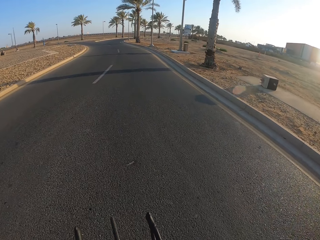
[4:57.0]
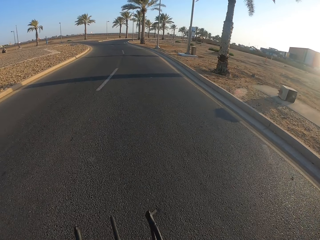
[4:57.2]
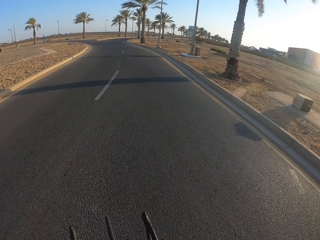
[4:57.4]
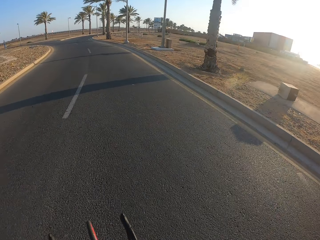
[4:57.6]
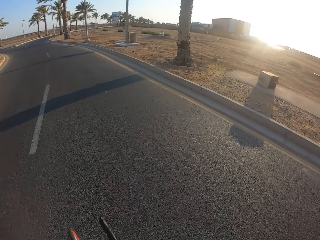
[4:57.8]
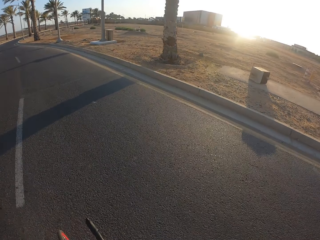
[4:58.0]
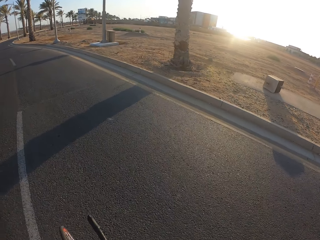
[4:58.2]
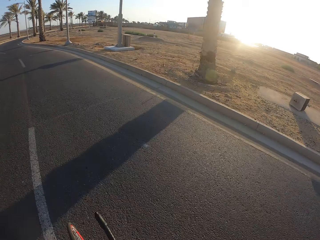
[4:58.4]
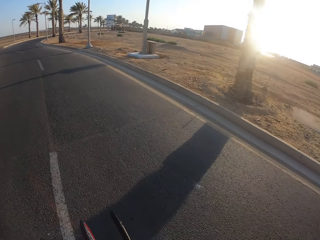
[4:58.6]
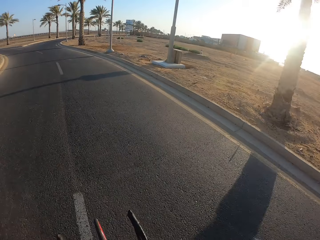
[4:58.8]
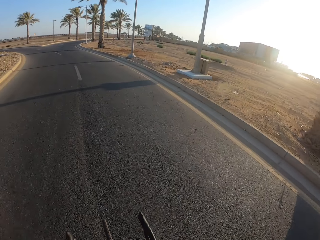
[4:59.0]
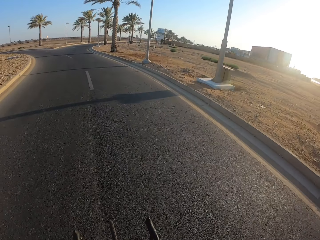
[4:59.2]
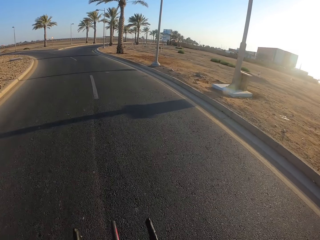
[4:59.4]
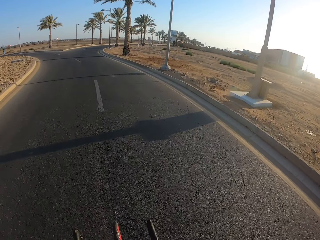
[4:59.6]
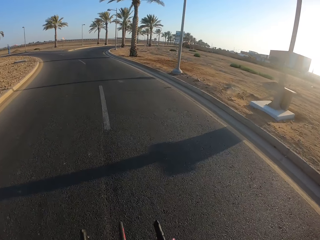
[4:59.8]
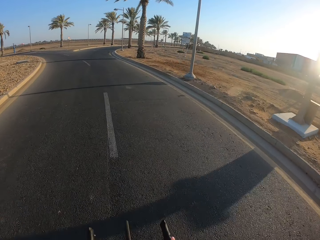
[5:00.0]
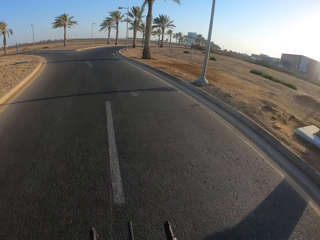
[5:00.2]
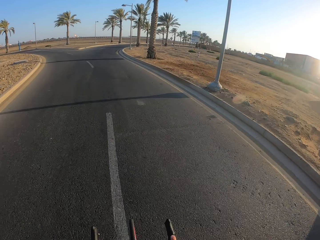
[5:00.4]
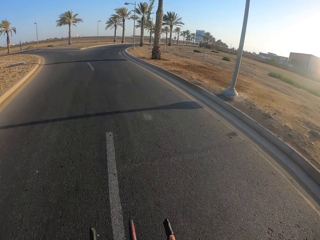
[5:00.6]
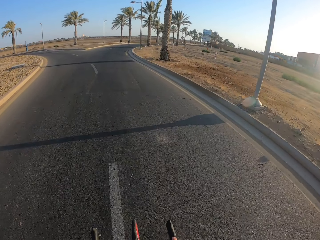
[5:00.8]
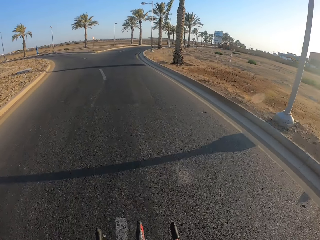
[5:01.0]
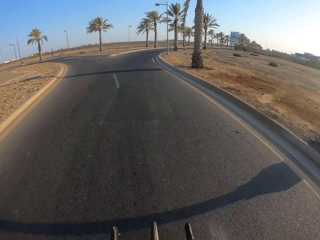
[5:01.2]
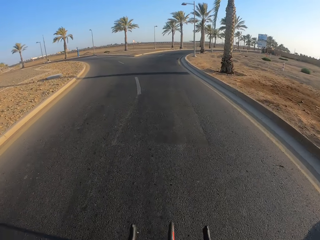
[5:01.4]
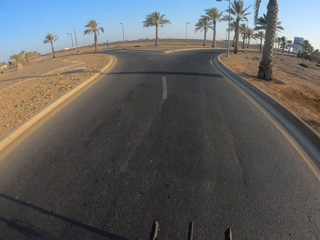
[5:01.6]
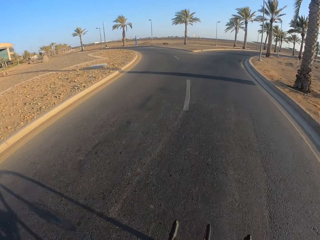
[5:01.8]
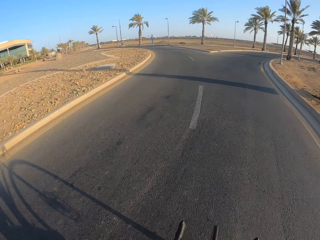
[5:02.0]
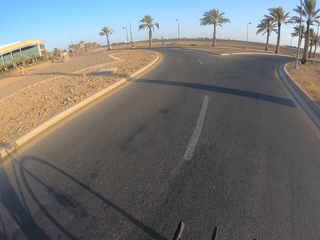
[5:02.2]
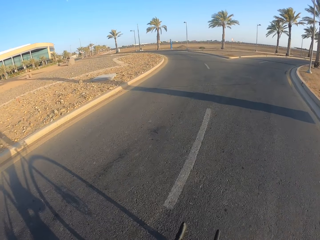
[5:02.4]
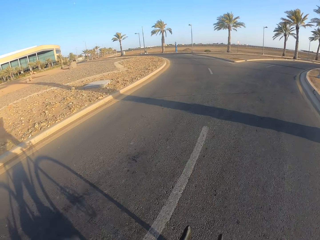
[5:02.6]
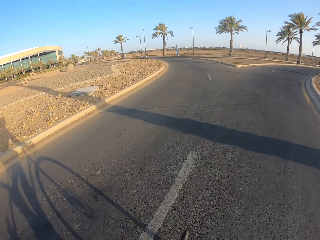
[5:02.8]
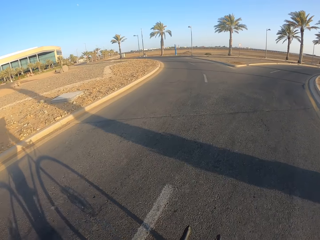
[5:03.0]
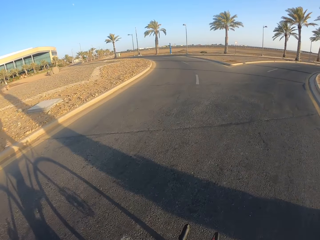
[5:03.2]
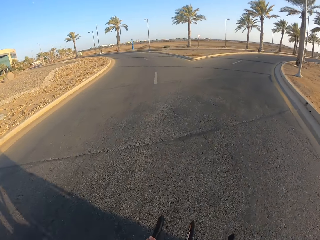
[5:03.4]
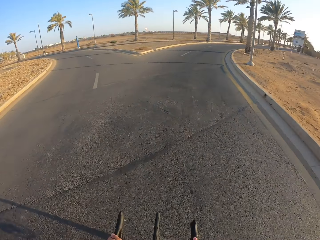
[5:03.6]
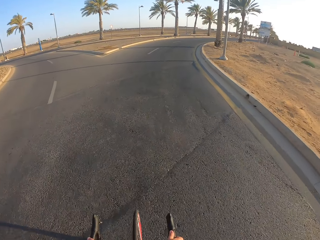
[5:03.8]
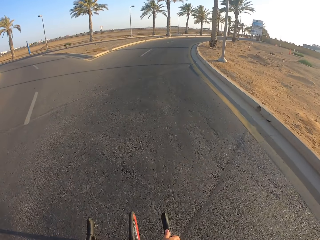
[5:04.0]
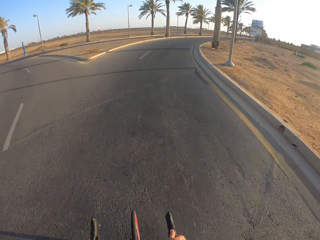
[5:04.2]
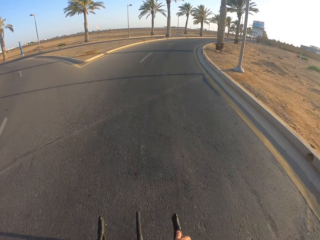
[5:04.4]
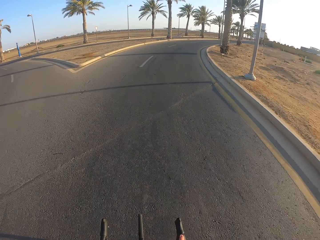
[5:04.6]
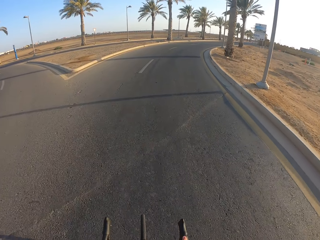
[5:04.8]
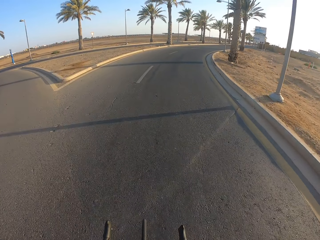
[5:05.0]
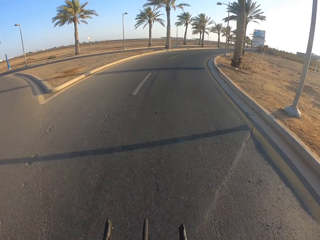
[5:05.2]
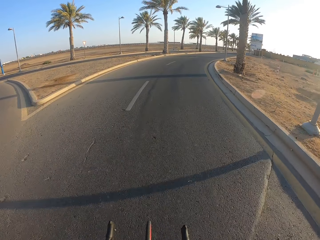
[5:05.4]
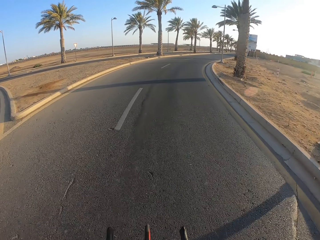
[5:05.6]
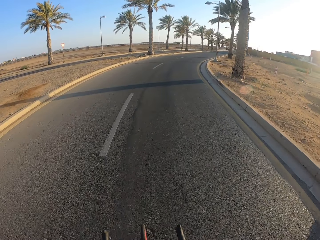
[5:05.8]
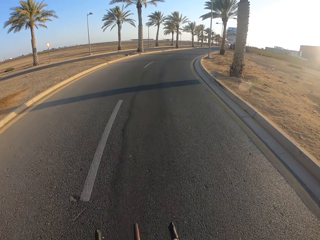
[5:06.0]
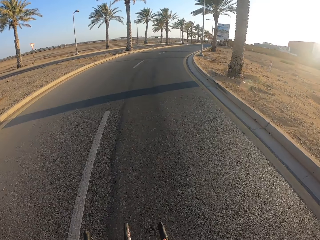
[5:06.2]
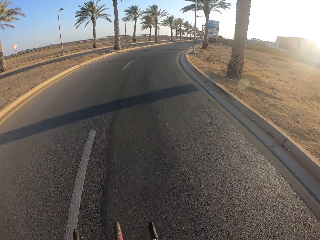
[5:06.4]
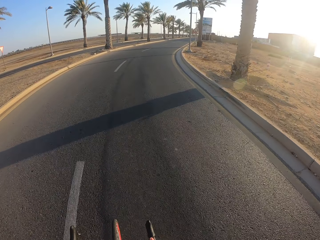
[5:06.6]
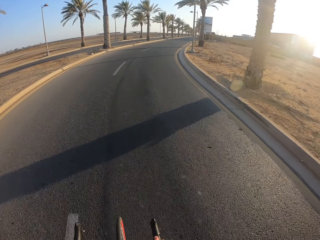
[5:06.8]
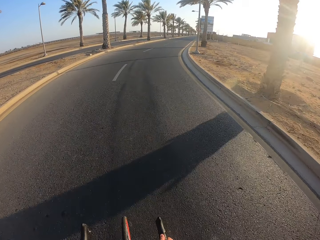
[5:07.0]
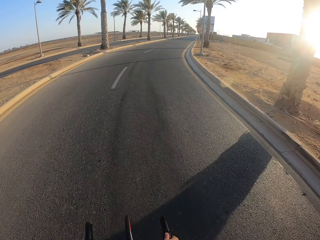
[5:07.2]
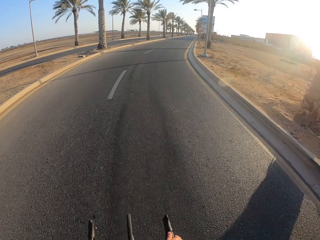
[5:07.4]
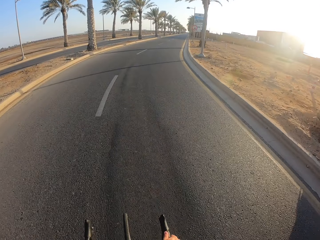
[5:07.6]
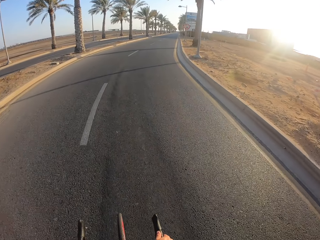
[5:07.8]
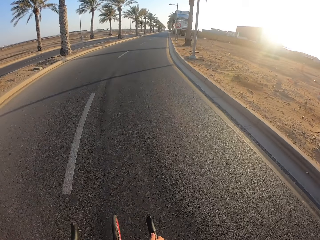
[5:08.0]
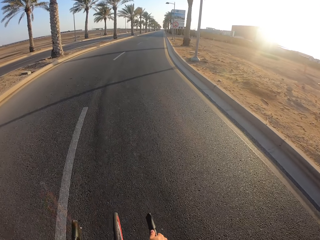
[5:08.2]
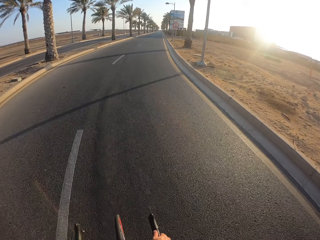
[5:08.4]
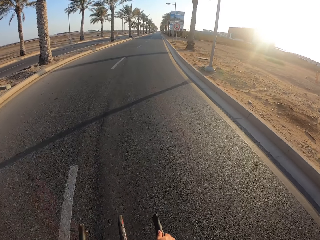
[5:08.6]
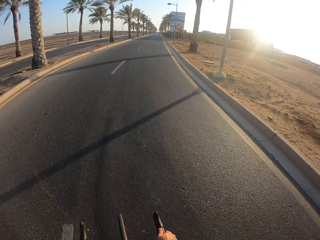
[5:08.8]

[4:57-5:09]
The camera wearer turns his head.

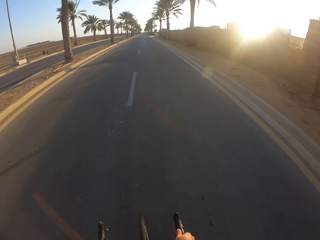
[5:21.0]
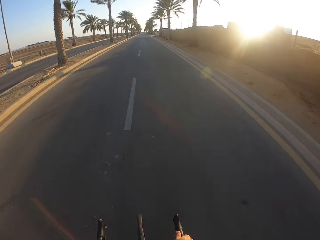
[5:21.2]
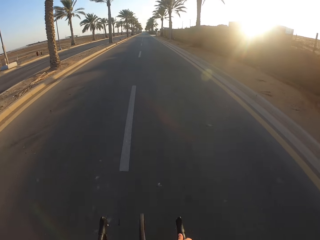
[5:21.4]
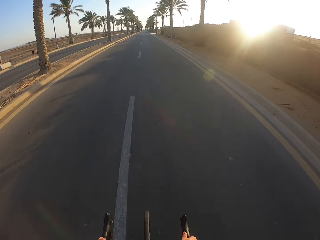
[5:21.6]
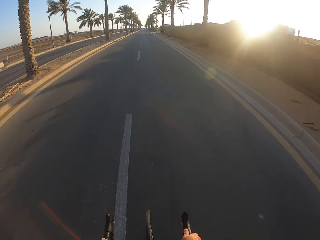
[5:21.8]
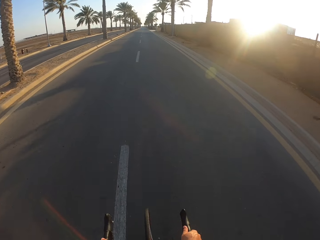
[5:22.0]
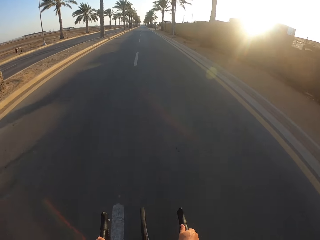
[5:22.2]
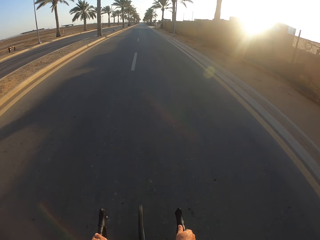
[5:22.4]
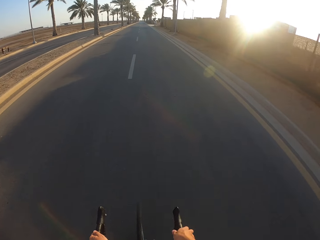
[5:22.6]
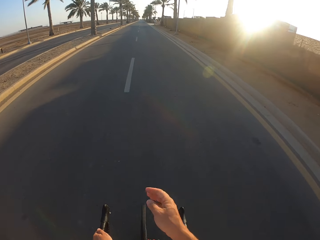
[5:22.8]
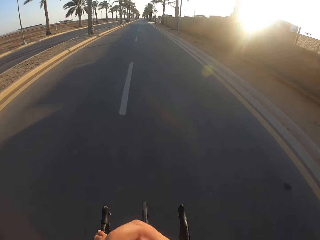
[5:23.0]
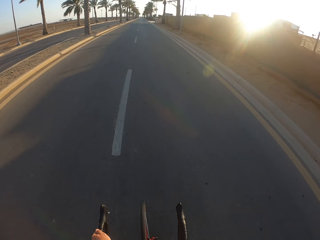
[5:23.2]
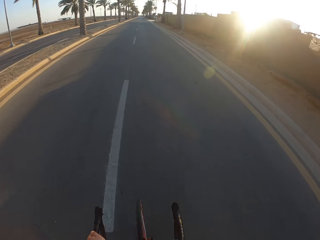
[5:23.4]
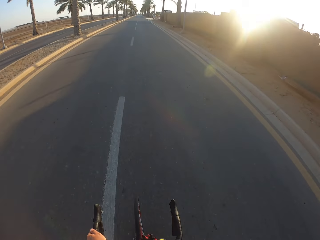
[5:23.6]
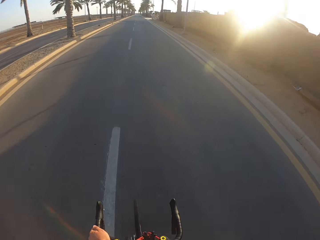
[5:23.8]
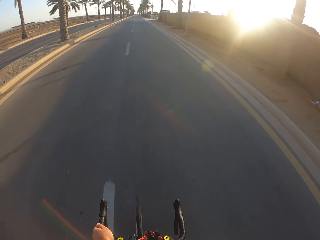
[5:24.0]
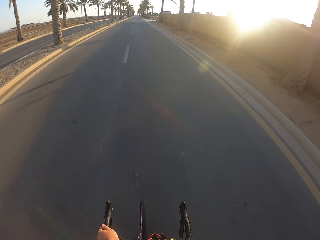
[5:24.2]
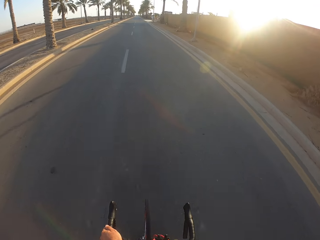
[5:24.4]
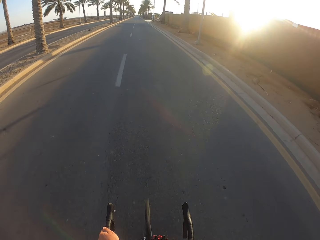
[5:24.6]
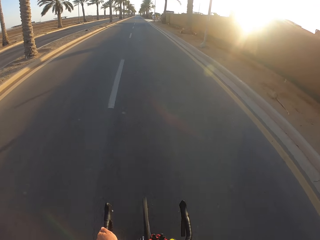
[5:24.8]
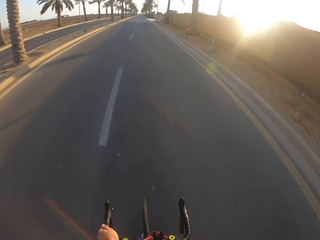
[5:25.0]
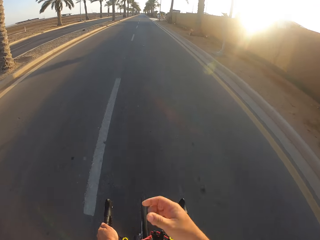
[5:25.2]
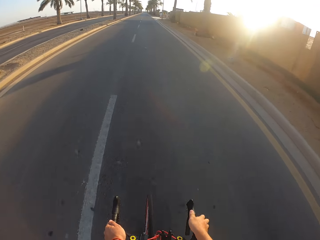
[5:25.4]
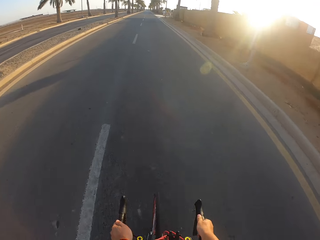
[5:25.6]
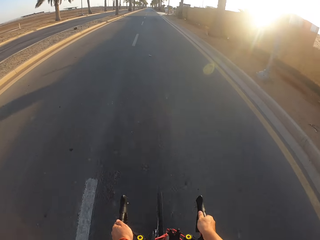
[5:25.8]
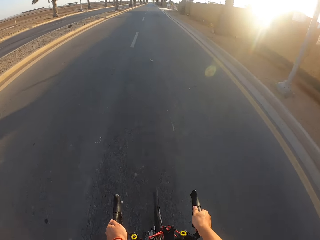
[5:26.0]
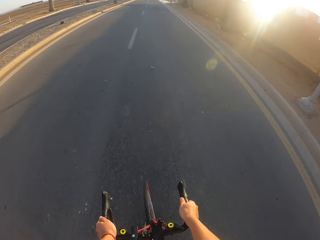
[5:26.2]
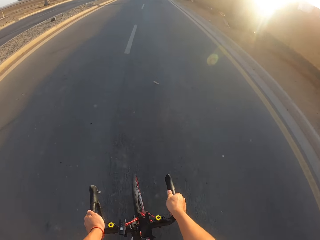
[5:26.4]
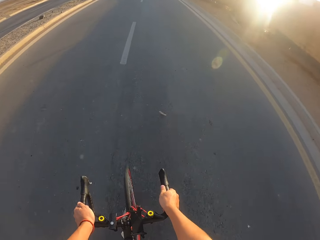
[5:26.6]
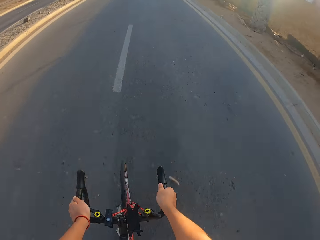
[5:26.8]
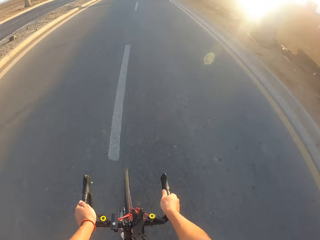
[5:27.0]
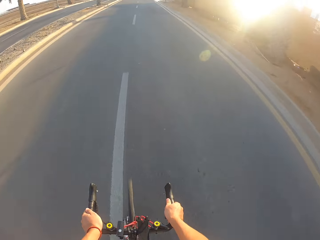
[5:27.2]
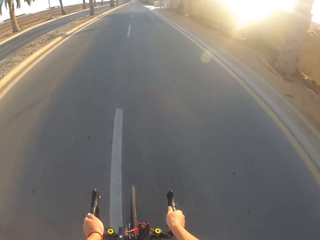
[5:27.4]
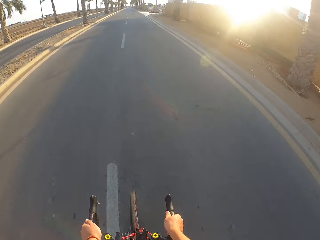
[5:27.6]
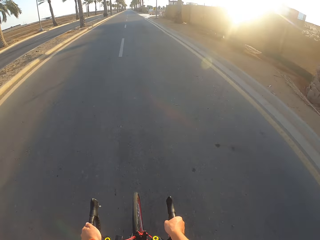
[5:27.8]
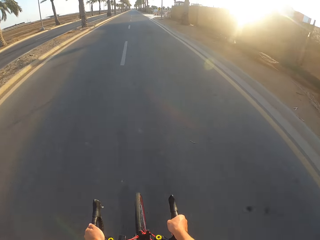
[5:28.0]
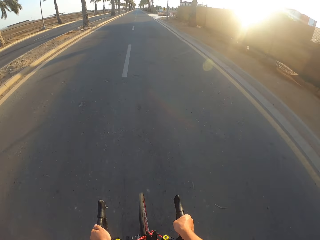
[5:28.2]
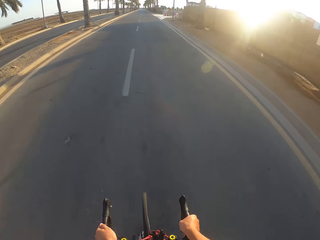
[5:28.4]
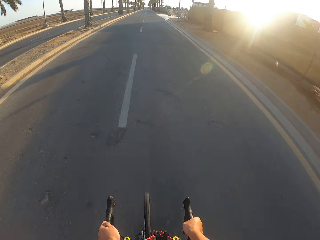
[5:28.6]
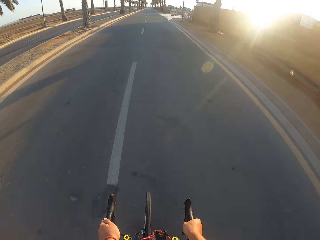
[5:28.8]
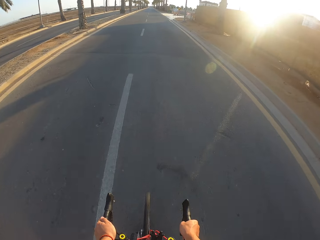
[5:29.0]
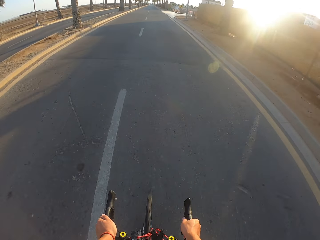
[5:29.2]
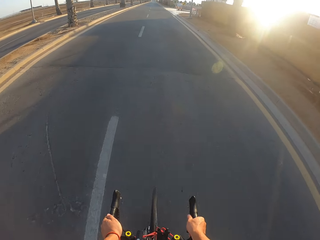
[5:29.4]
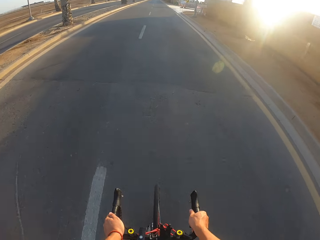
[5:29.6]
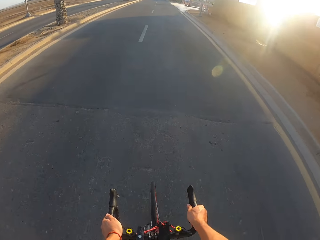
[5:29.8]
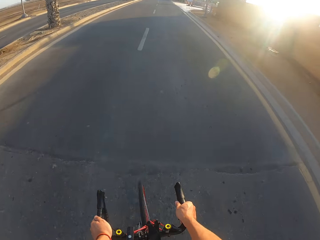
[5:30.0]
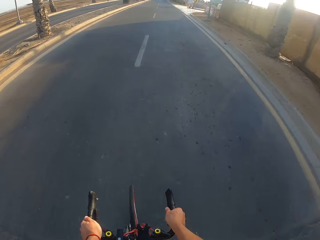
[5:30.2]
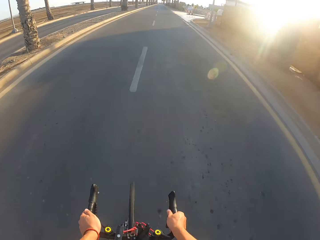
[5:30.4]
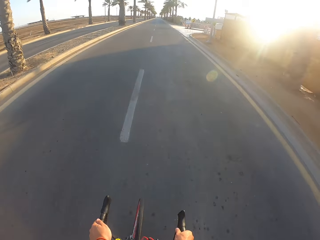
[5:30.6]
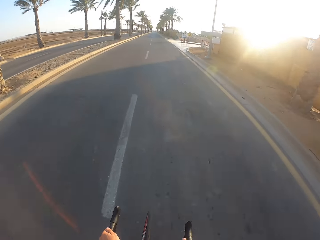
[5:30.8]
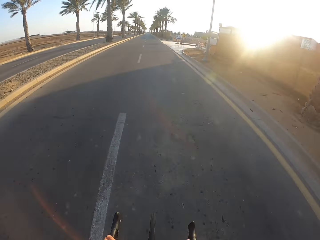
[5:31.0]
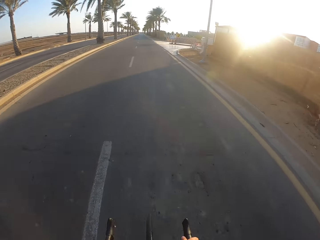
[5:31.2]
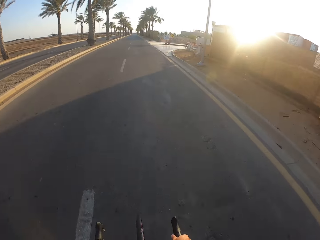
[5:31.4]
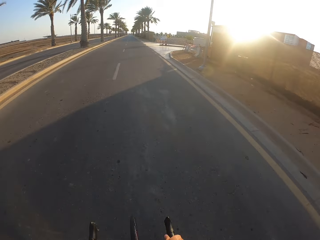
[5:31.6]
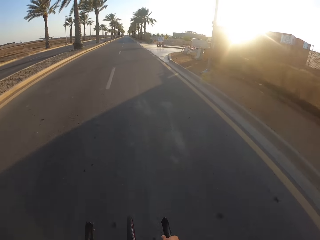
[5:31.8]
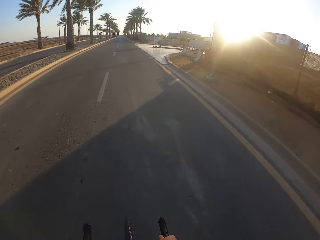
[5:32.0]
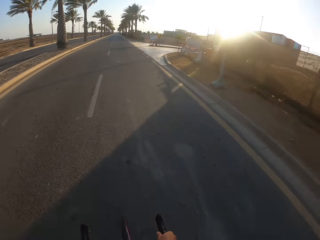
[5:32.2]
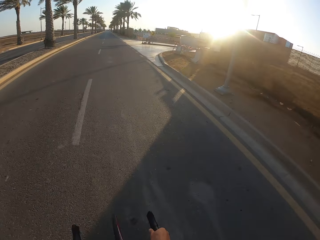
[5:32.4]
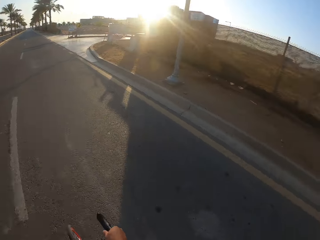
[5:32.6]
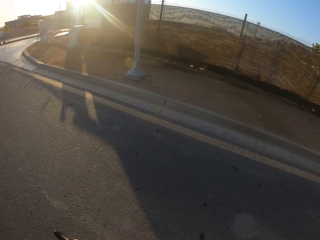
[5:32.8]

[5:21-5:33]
The camera wearer touches his face.
